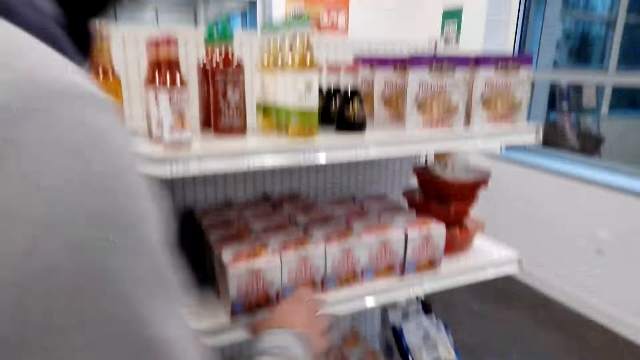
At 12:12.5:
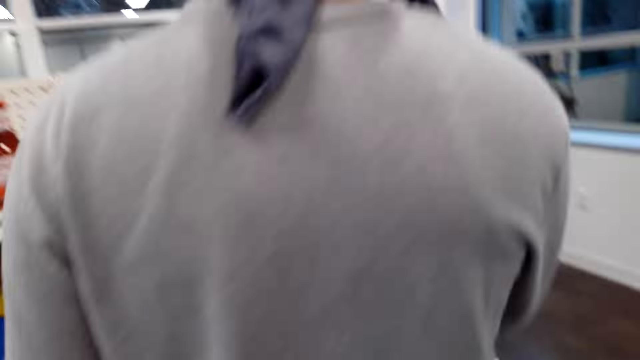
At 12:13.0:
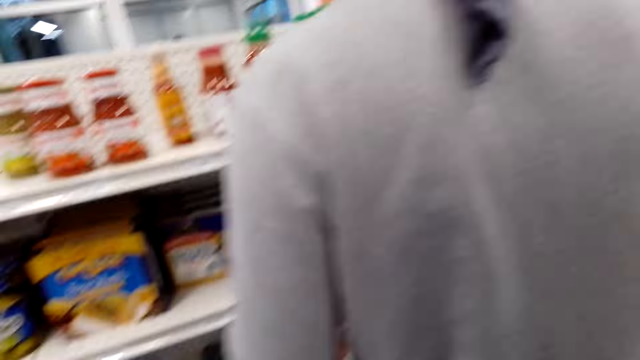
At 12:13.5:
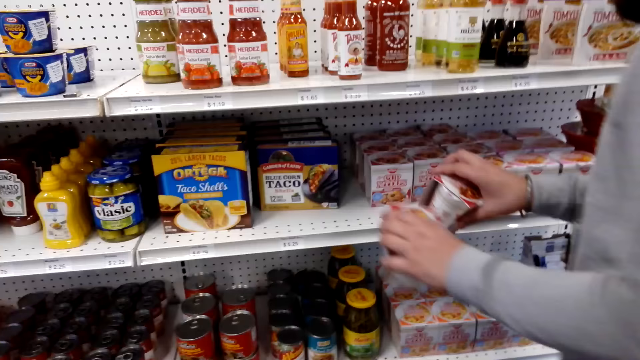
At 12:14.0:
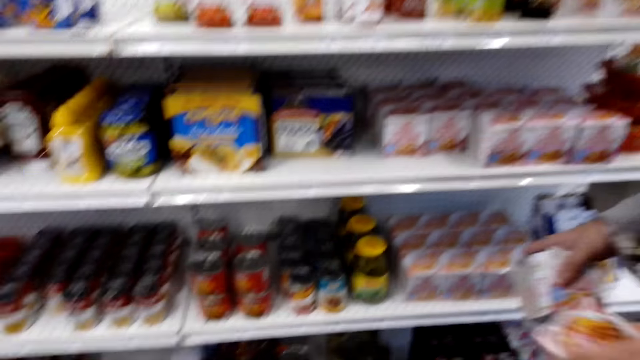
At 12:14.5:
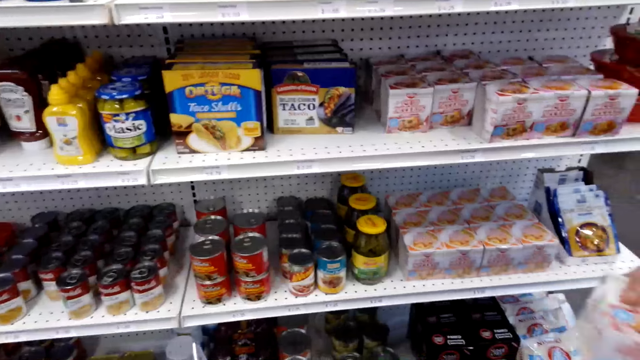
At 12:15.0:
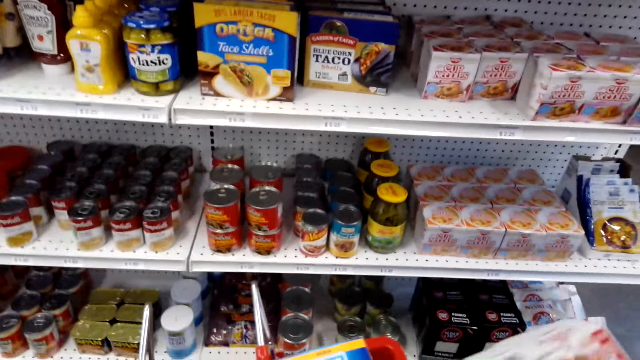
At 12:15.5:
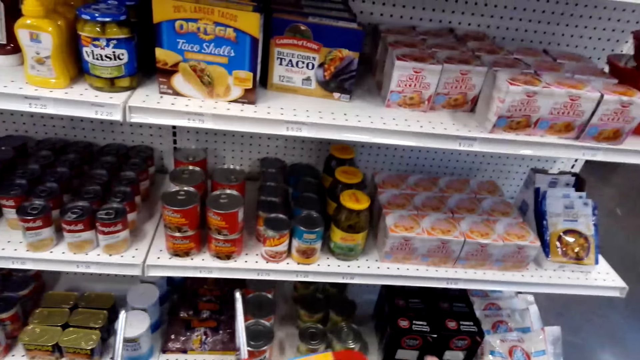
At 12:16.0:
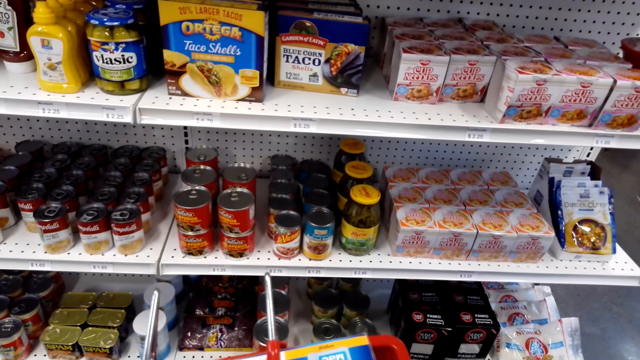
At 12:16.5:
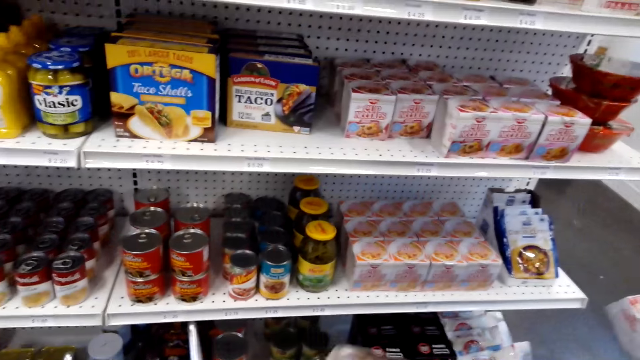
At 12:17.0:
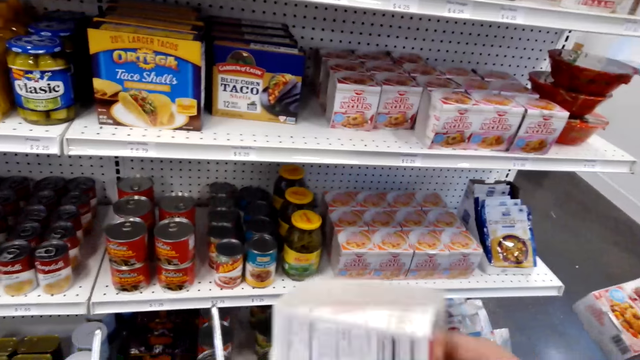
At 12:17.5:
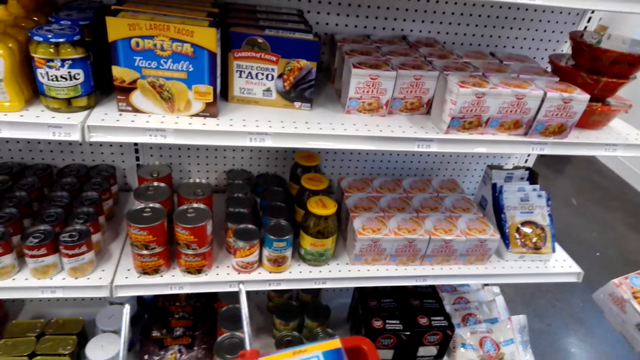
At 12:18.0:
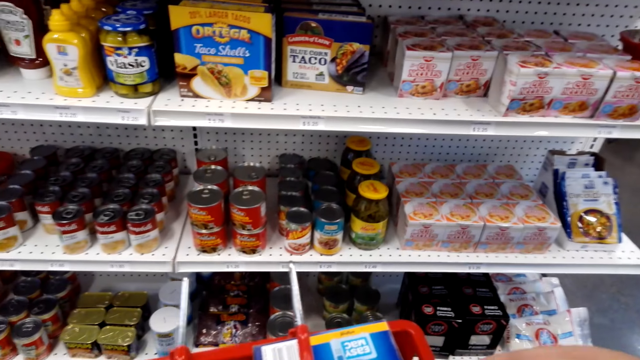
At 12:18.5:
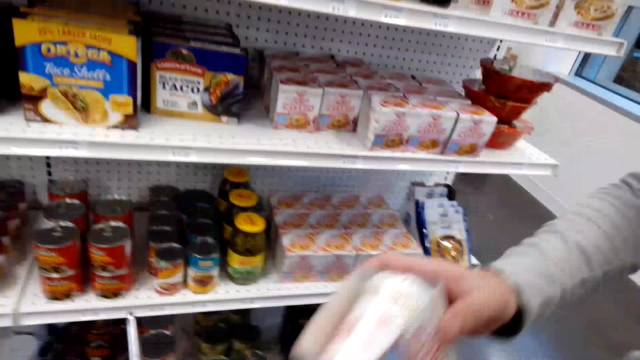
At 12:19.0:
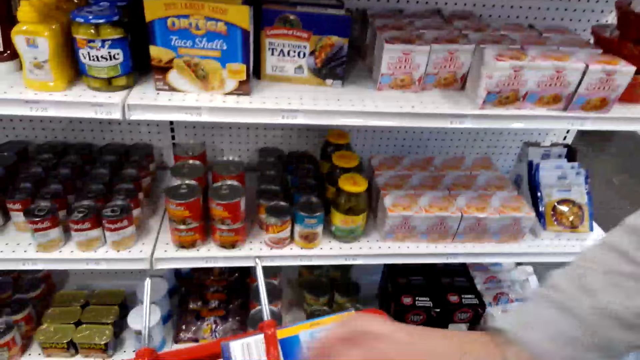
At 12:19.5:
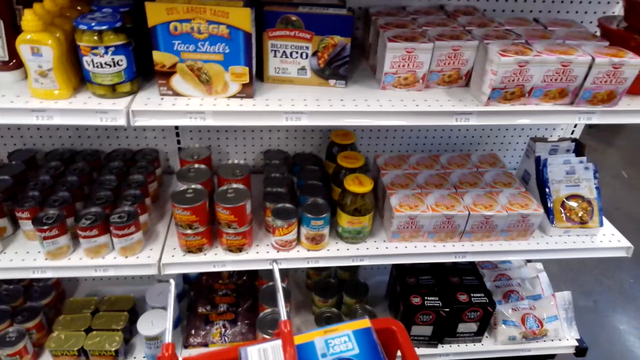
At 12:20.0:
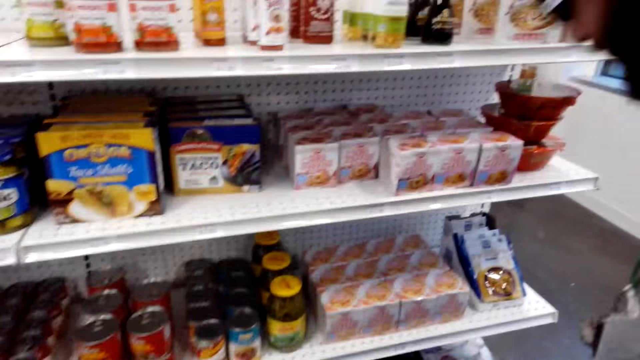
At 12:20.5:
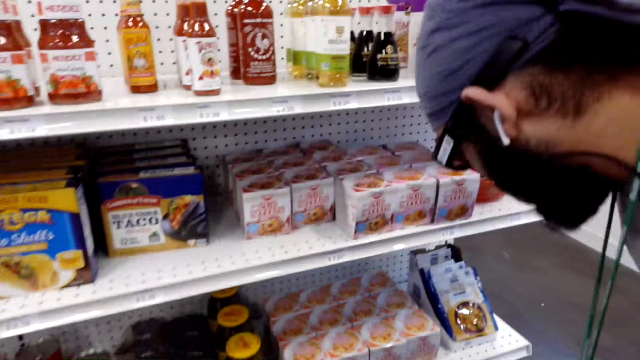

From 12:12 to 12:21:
A person picks something from the shelf. The person puts something in the shopping basket.

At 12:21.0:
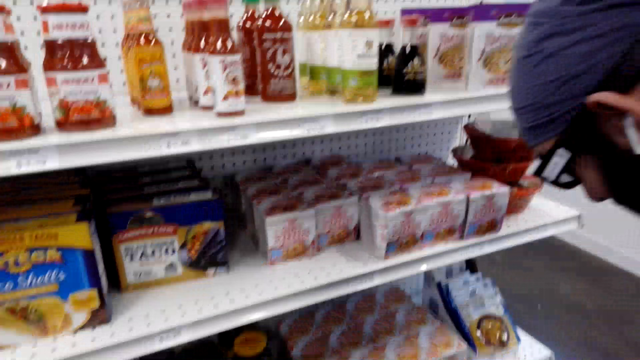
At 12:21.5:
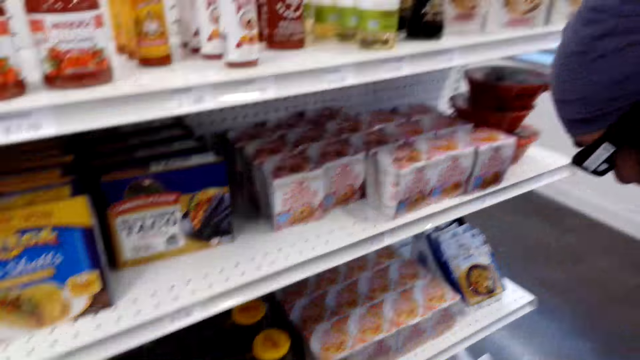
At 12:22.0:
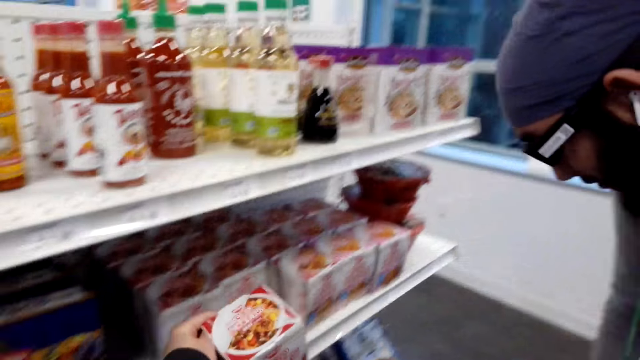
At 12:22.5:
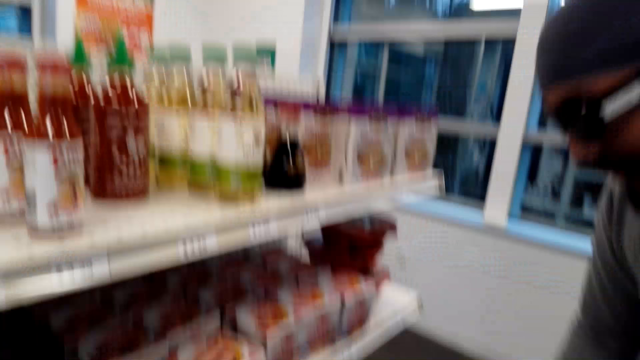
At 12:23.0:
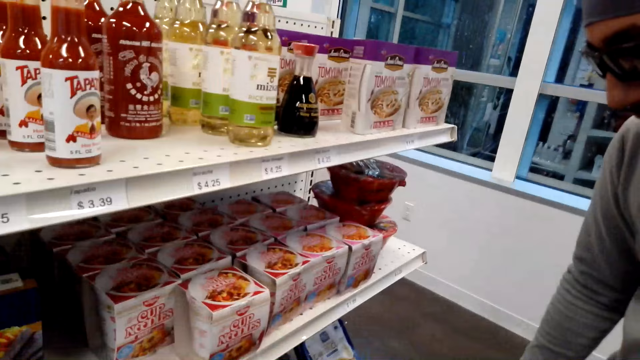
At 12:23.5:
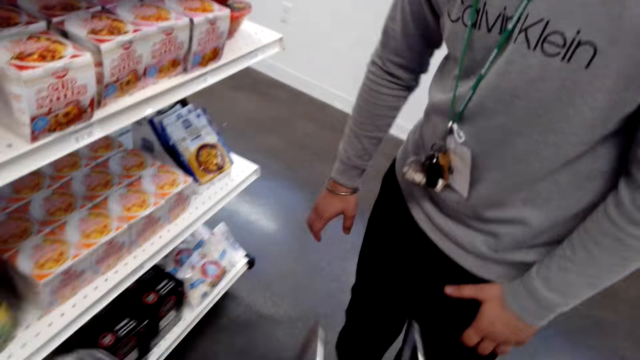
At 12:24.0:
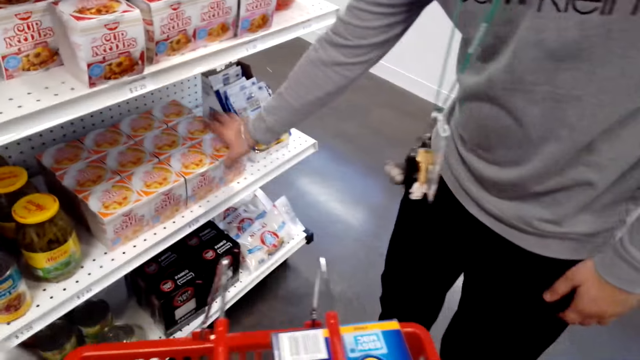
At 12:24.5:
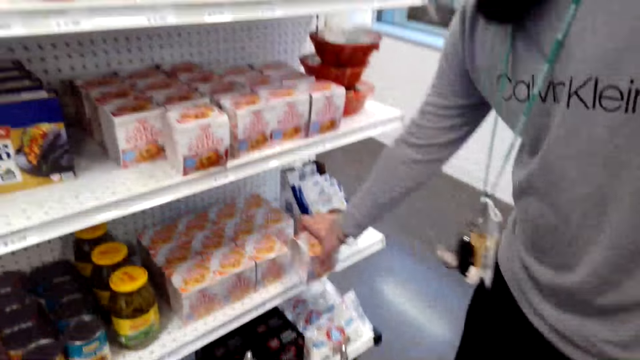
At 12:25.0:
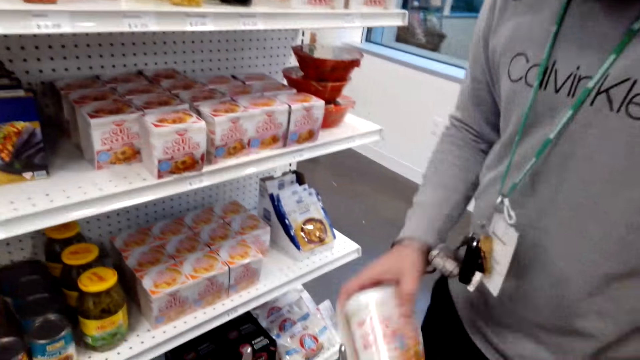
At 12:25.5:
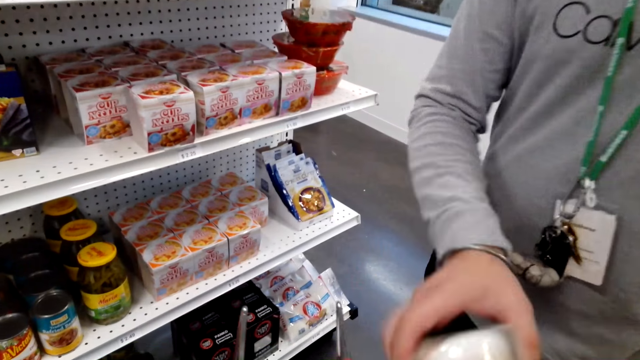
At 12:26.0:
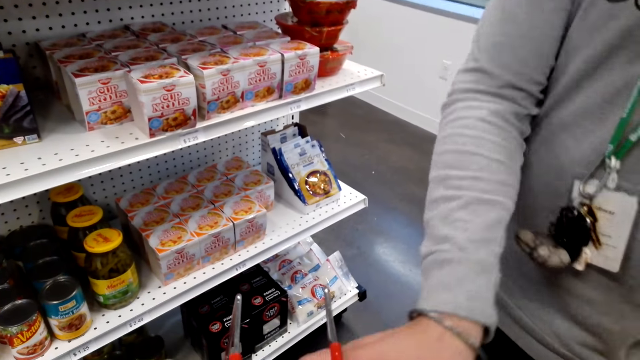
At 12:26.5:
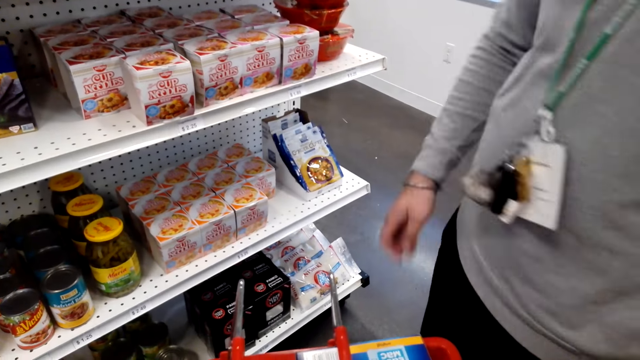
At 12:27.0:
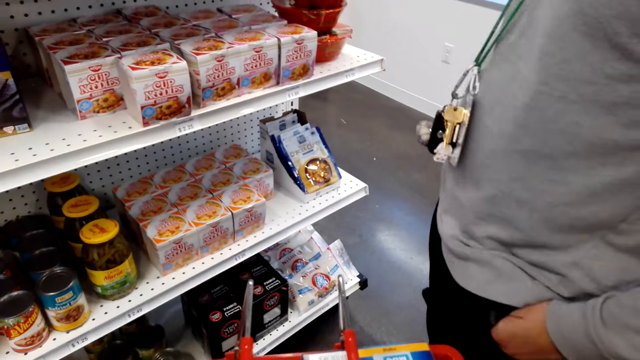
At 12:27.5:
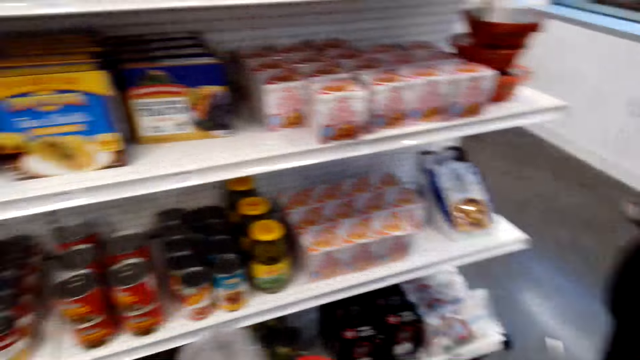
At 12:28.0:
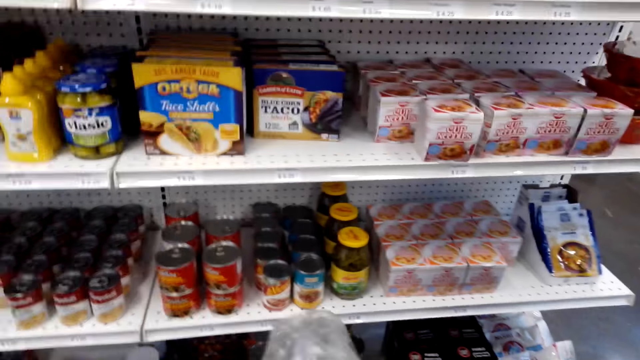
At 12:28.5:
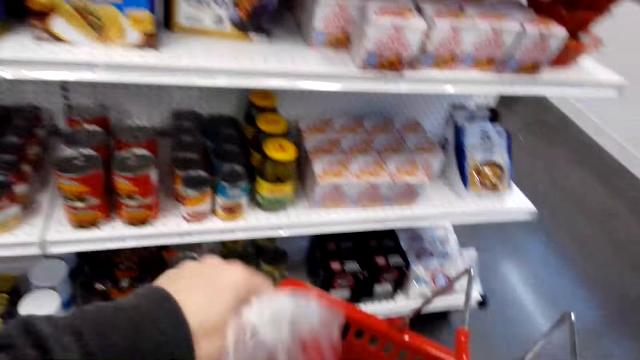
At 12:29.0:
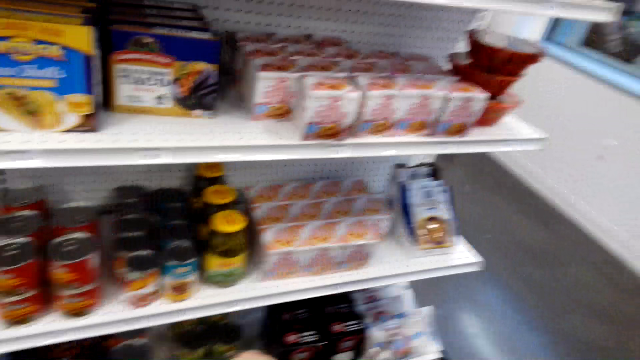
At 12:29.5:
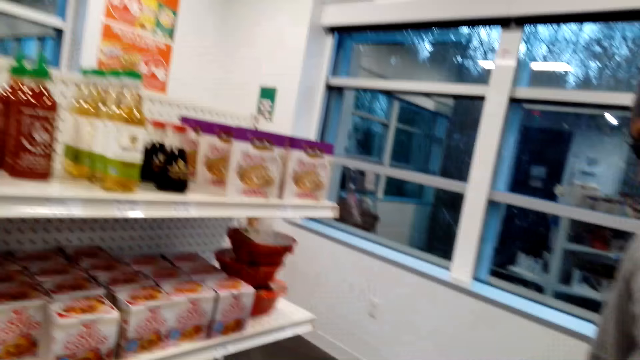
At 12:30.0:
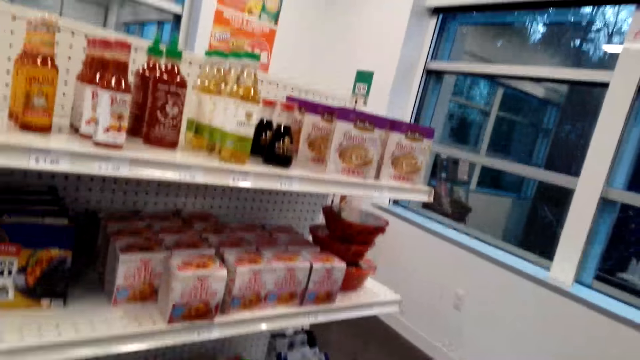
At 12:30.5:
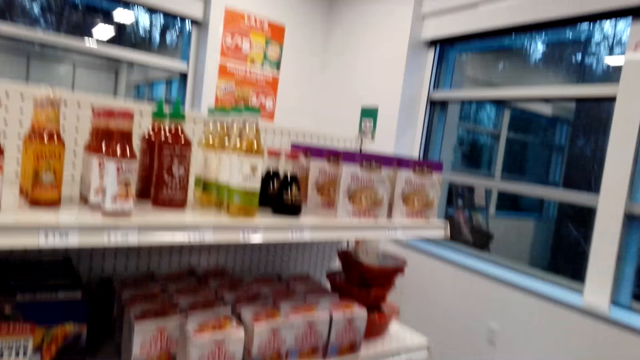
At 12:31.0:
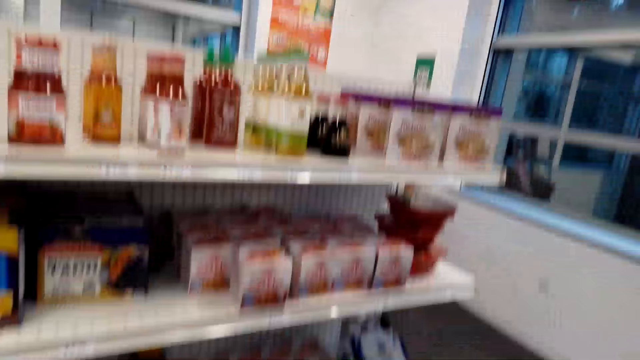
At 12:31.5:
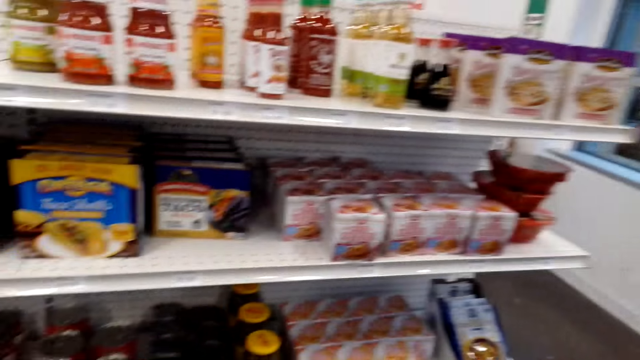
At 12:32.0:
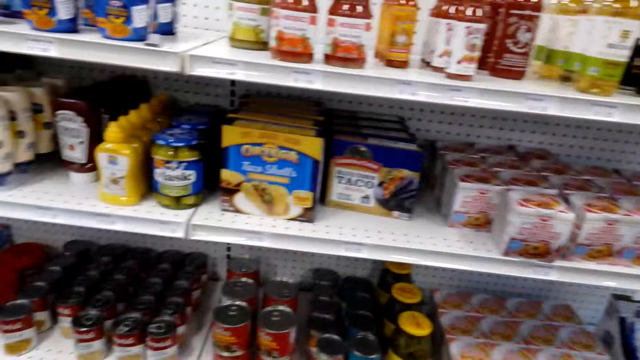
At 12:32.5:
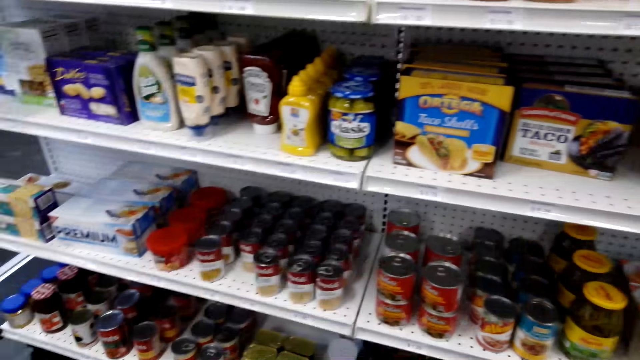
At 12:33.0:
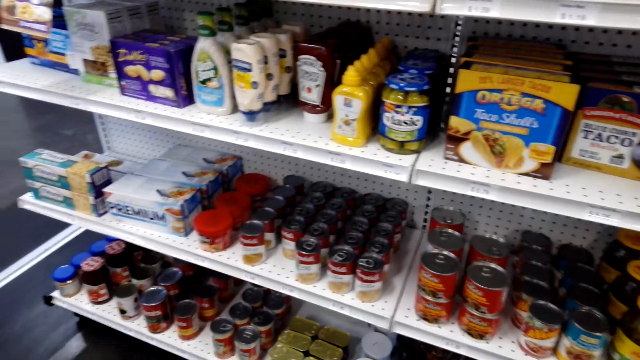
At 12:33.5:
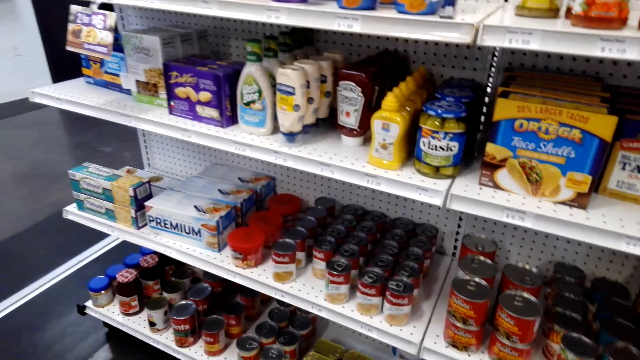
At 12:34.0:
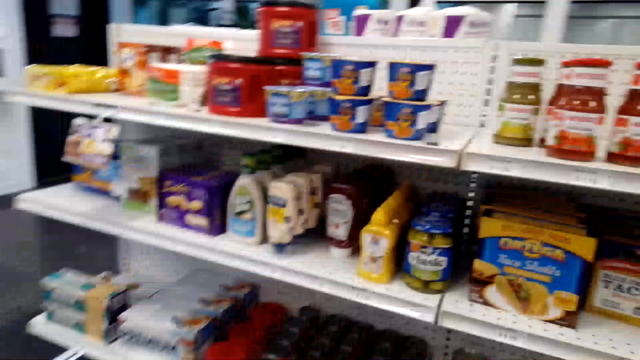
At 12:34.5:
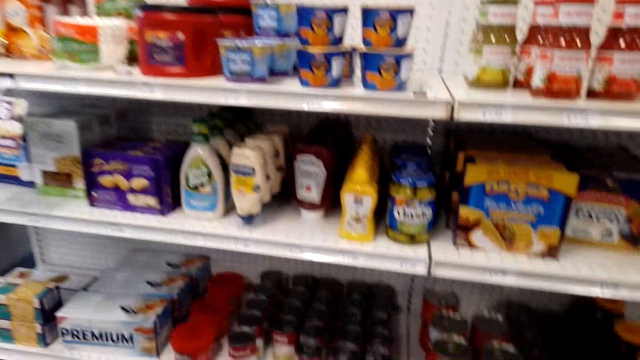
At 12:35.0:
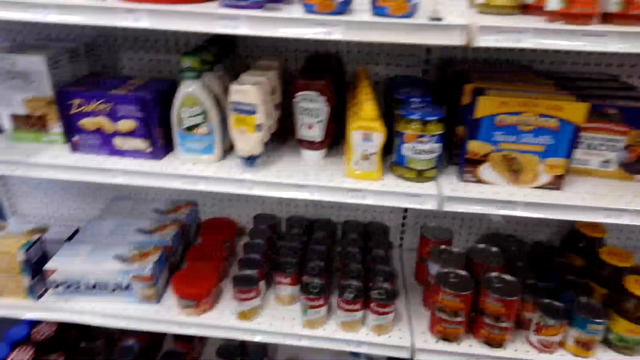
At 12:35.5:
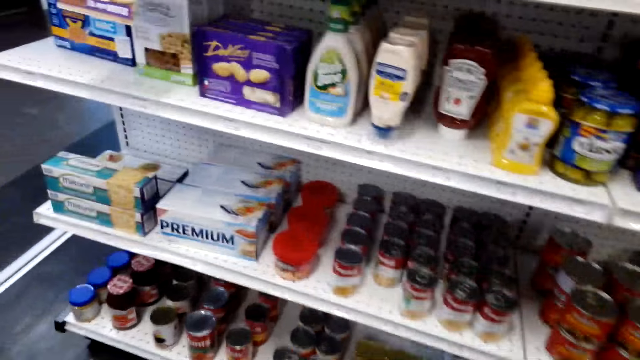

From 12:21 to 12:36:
The camera wearer holds an item. A person takes an item. The person puts the item in the basket. The camera wearer holds the plastic bag. They look on.
